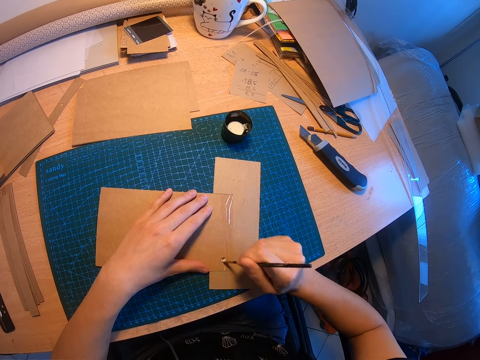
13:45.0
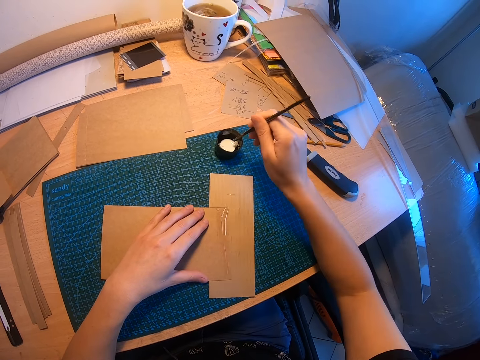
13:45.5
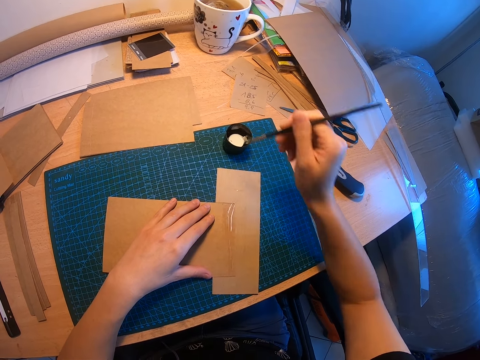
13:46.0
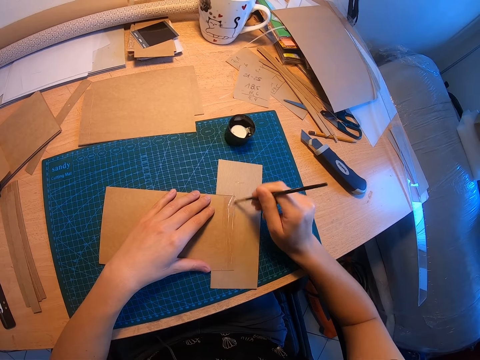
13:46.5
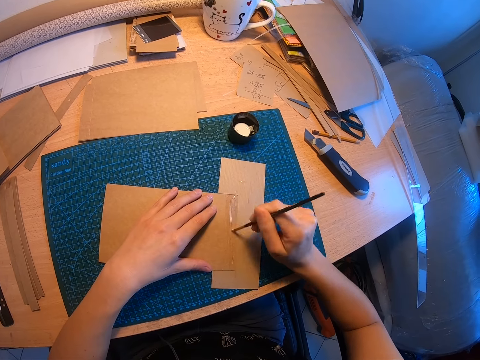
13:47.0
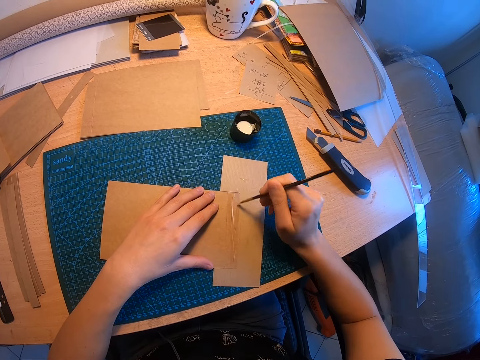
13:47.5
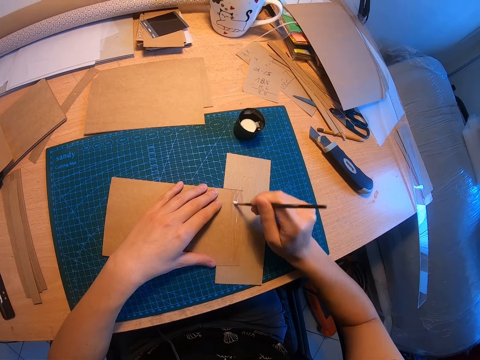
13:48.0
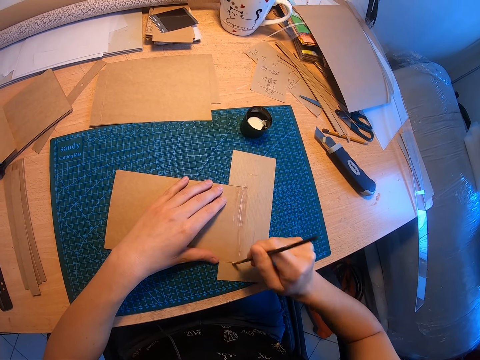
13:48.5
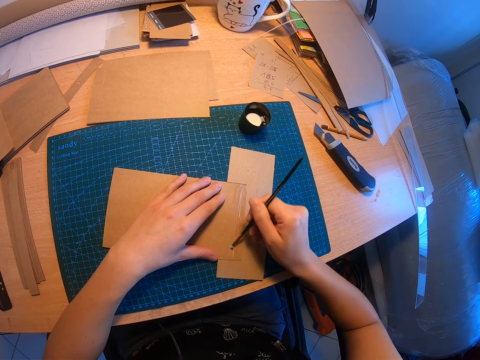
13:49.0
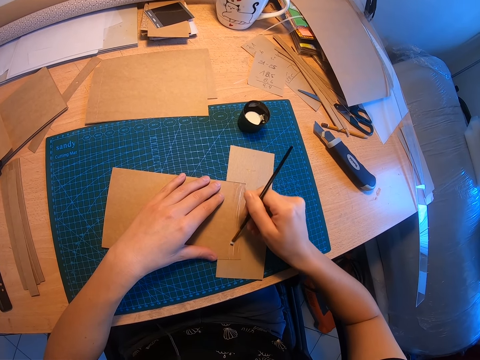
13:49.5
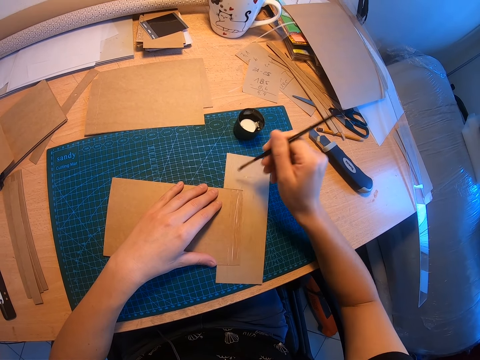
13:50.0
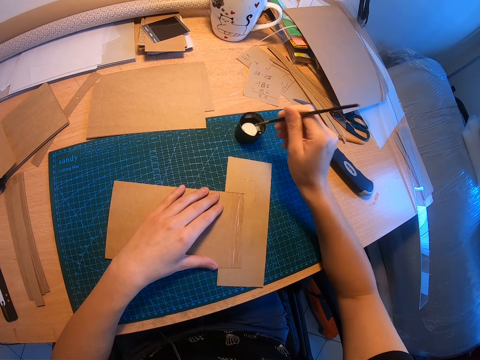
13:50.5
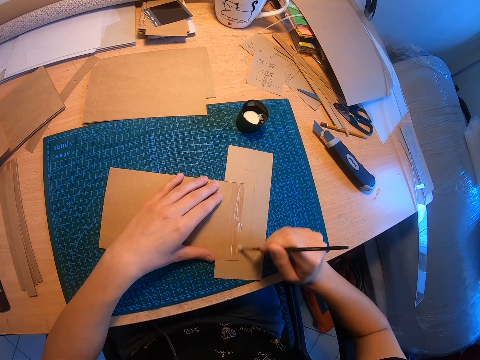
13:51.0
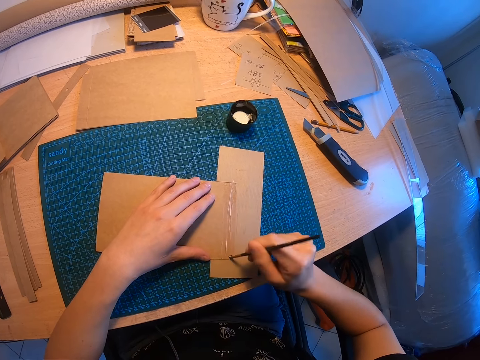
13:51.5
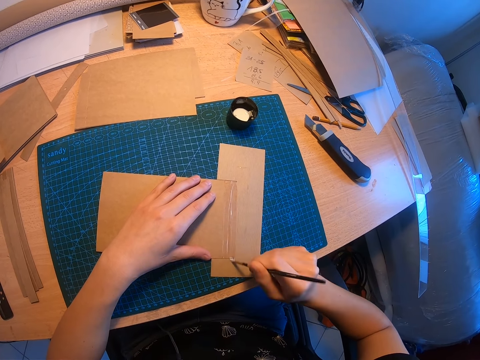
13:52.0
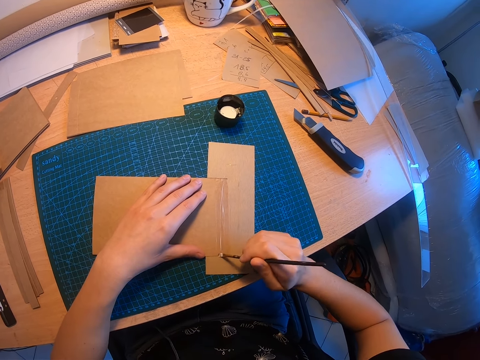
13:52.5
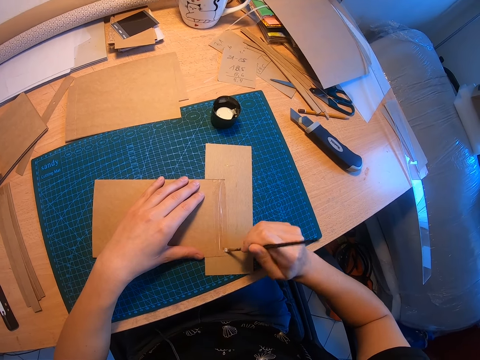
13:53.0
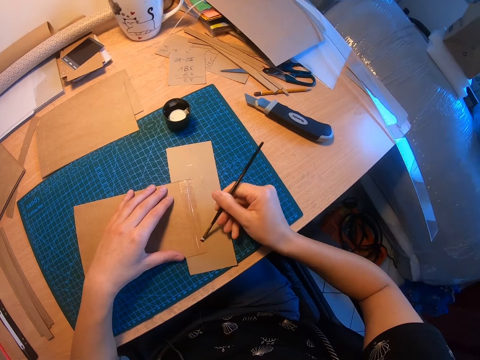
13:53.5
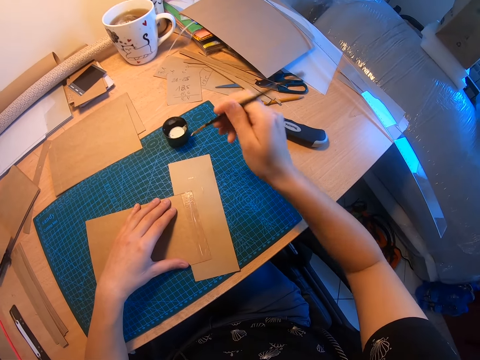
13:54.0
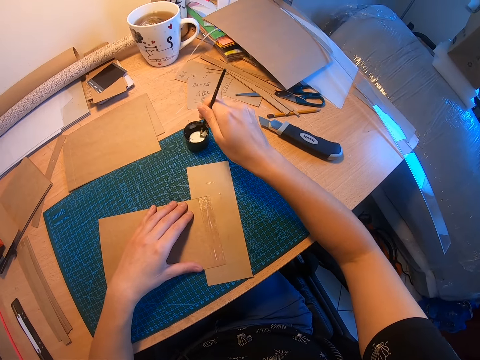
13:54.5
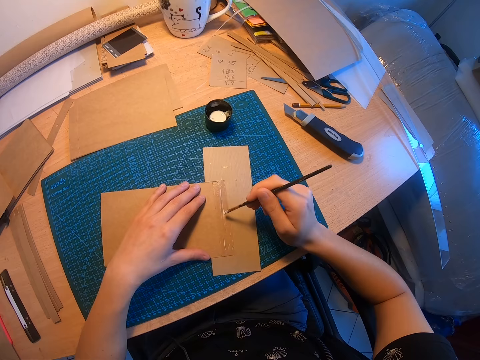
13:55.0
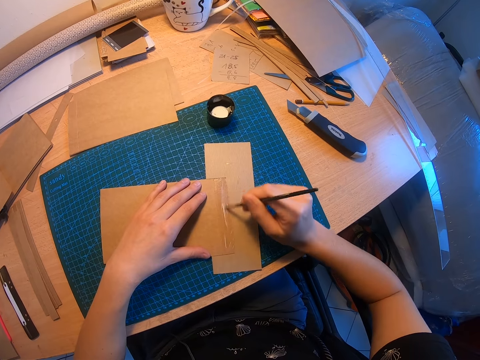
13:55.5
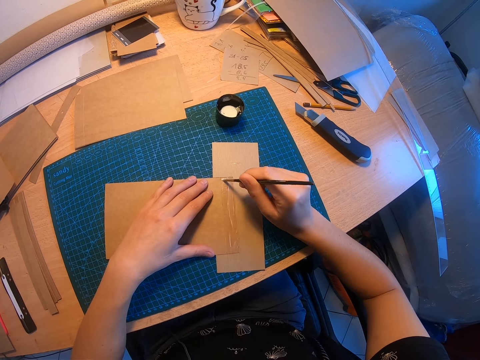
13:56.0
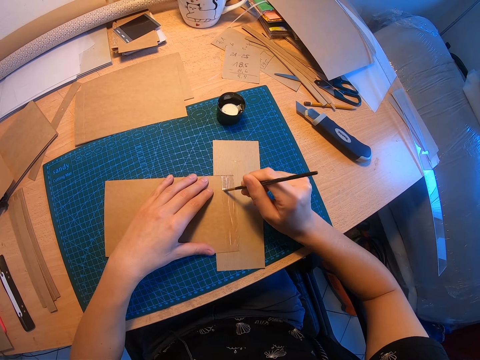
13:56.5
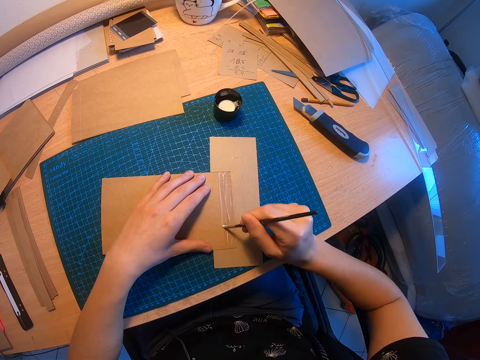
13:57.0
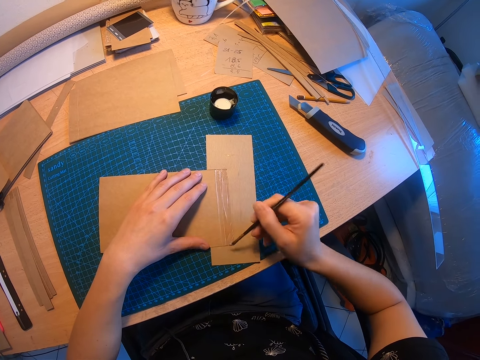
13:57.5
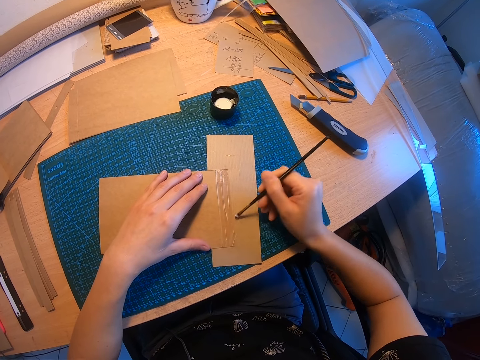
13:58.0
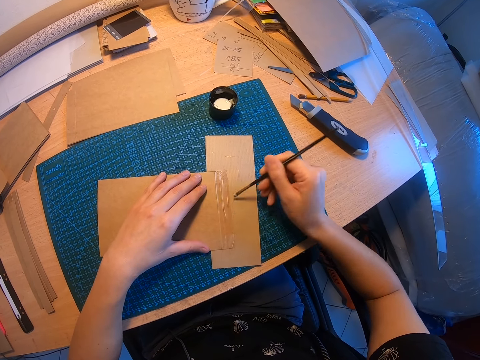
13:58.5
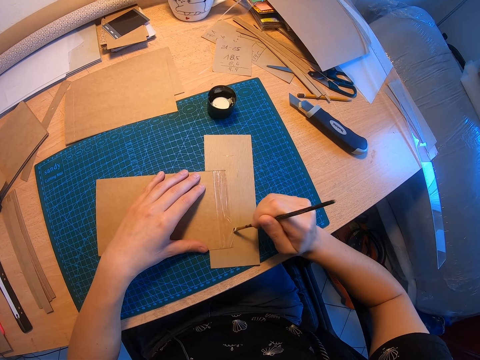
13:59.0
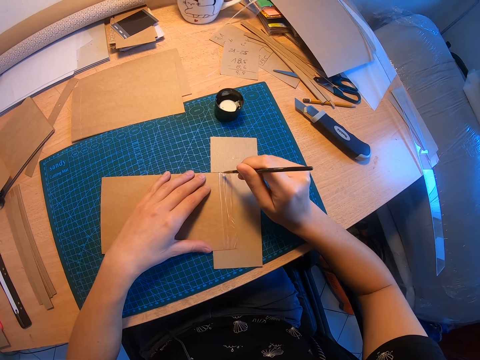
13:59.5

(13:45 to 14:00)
The camera wearer dips the paint brush in the container. They apply the adhesive on the edge of the big brown paper with the paint brush. They dip the paint brush in the container again and apply the adhesive on the edge of the big brown paper with the paint brush again. They dip the paint brush in the container again and apply the adhesive on the edge of the big brown paper with the paint brush again.

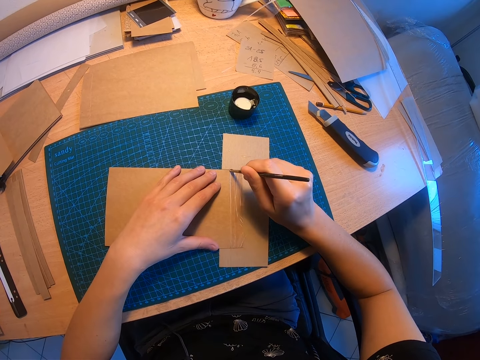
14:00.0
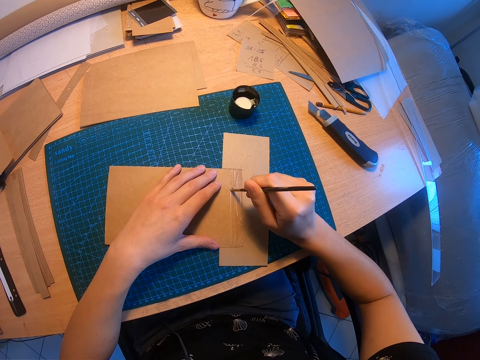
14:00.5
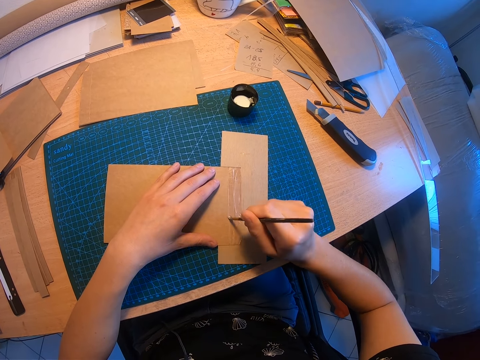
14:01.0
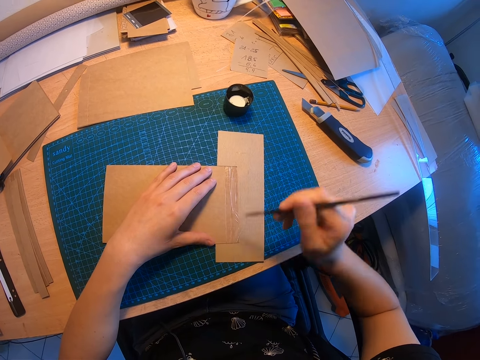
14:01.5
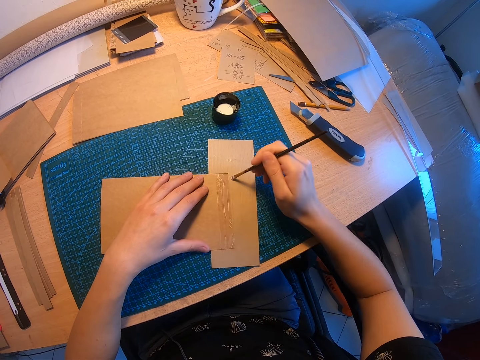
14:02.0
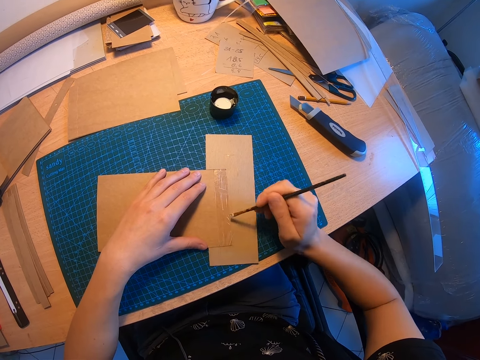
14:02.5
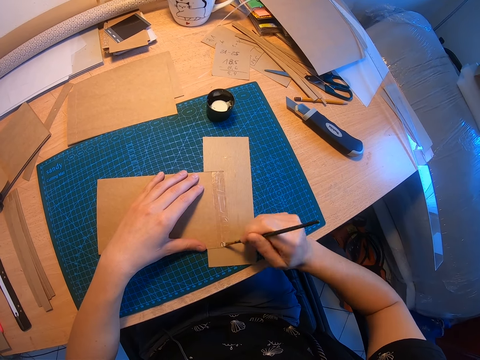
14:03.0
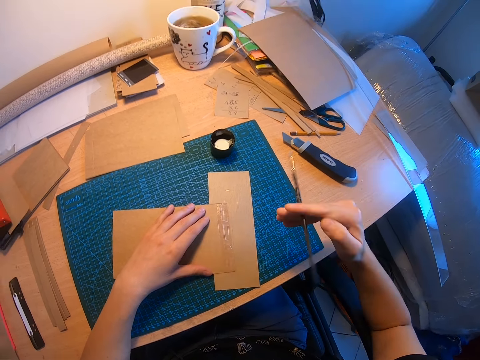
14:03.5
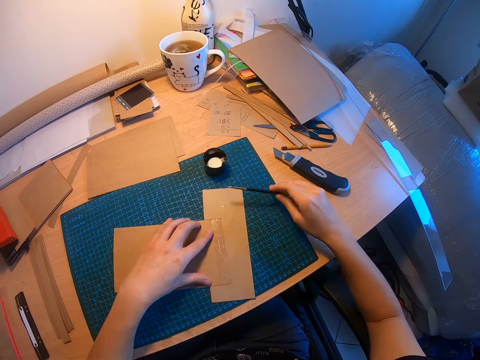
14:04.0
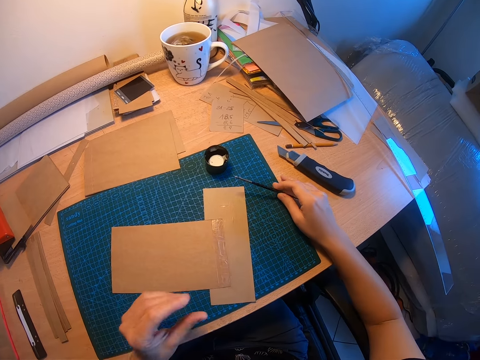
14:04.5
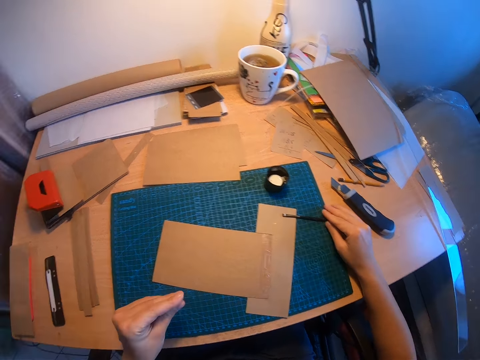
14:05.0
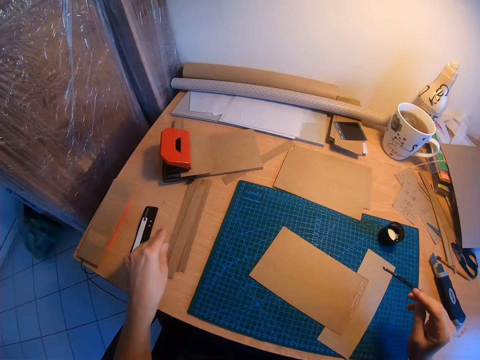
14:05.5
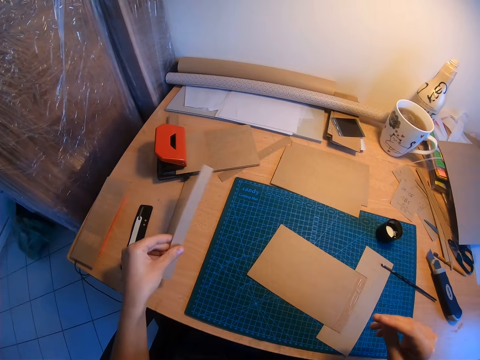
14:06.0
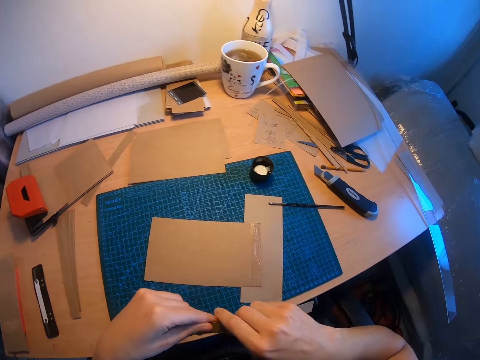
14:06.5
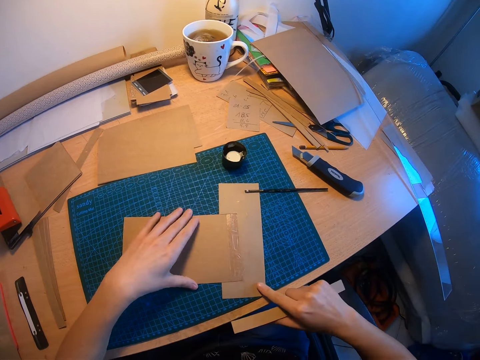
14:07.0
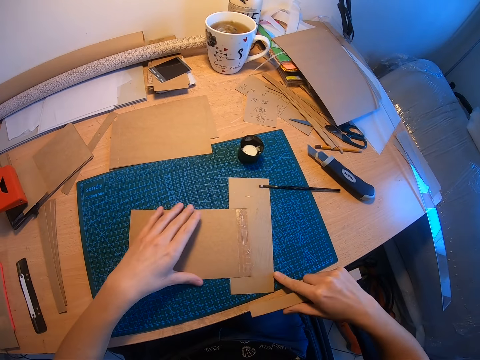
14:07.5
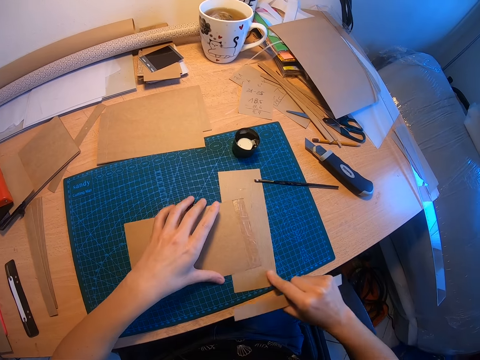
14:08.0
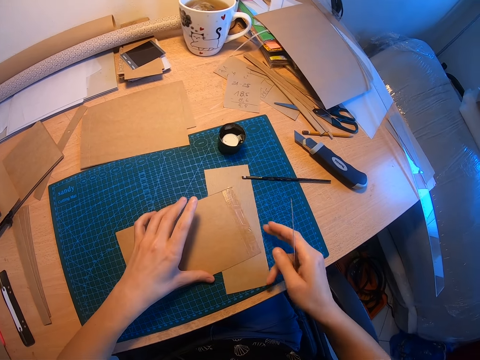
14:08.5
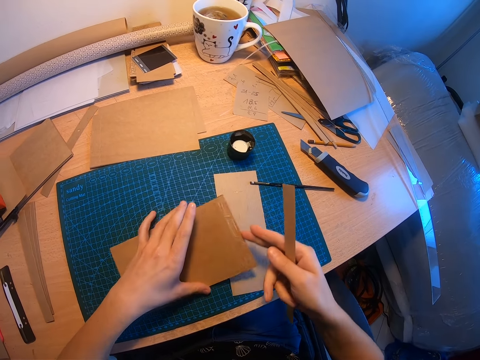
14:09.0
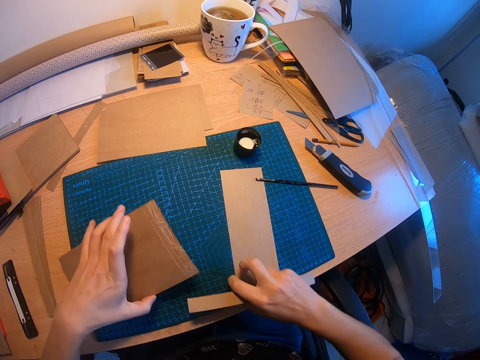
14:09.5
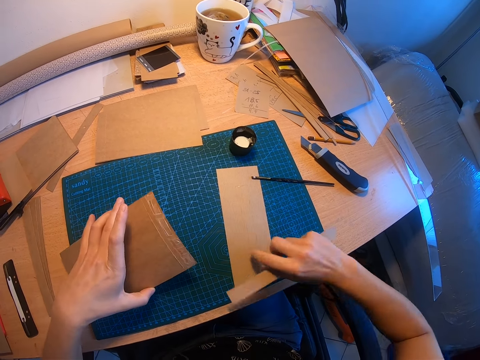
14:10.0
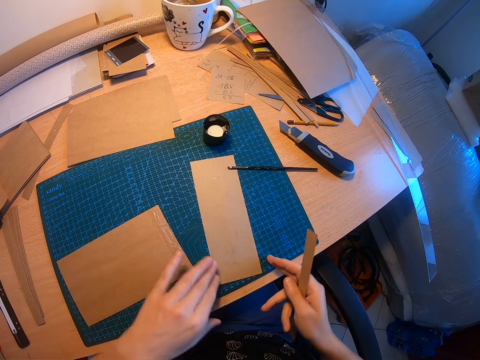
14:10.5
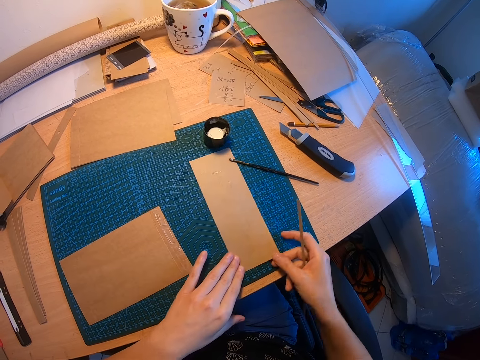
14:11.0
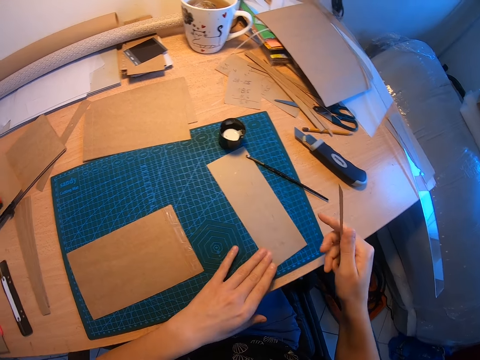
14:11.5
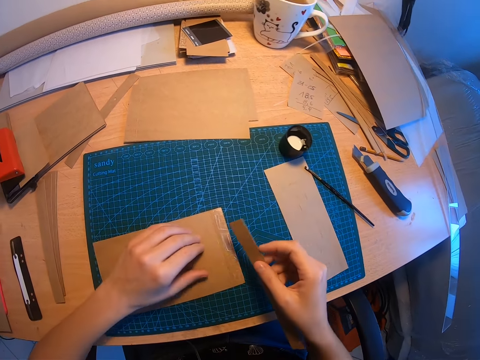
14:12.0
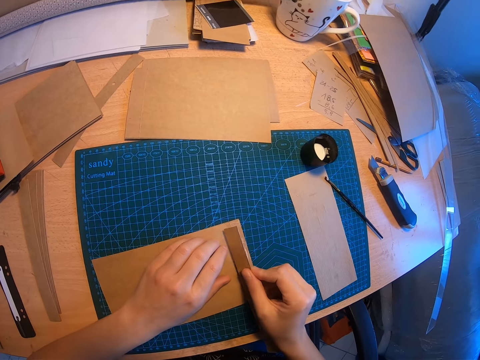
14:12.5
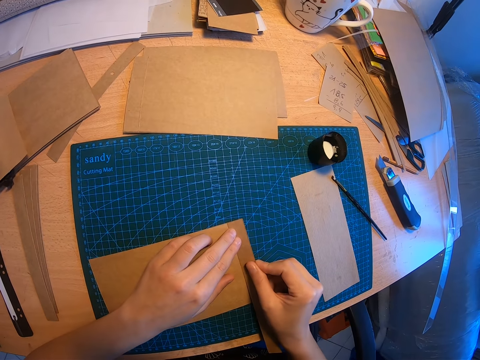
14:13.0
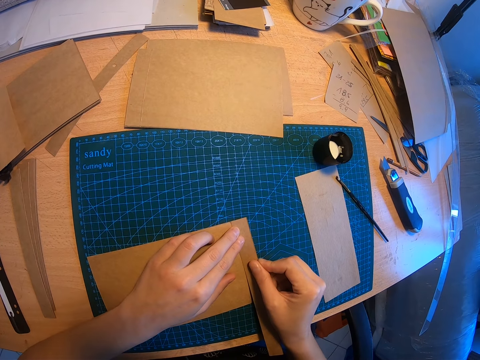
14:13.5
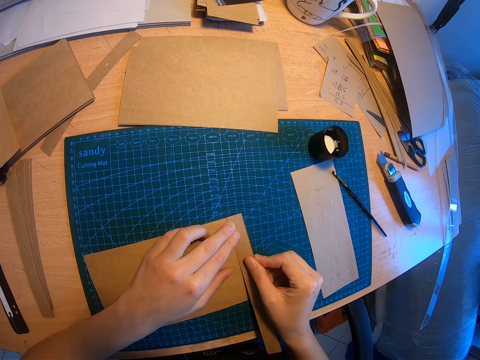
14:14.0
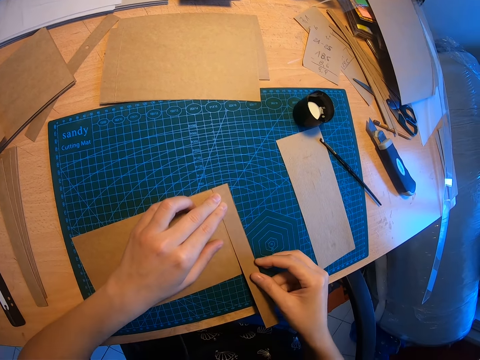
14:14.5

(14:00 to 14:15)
The camera wearer drops the paint brush on the desk. She cleans a bit of adhesive on the edge of the big piece of brown paper with her left hand. She rubs her fingers. She picks up a small piece of brown paper from the table with her left hand. She passes the small piece of brown paper to her right hand. She separates the two brown papers on the desk with both hands. She adjusts the piece of brown paper on the desk. She moves the papers aside. She glues the small piece of brown paper on the big piece of brown paper with both hands.
